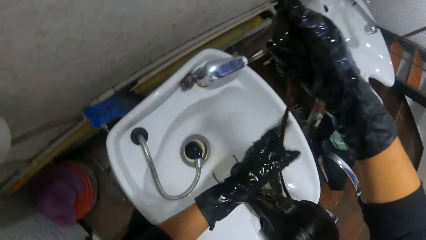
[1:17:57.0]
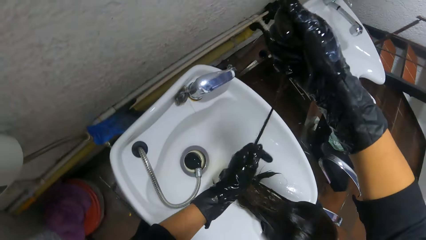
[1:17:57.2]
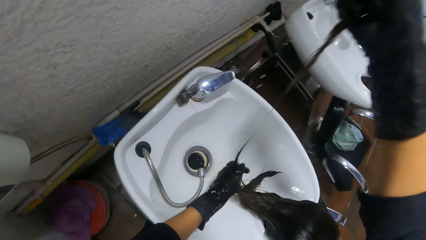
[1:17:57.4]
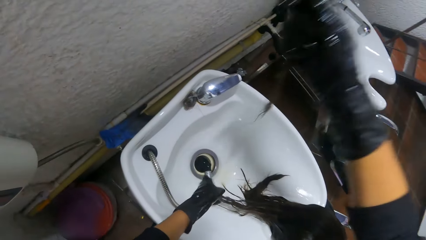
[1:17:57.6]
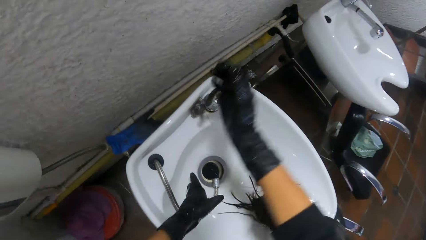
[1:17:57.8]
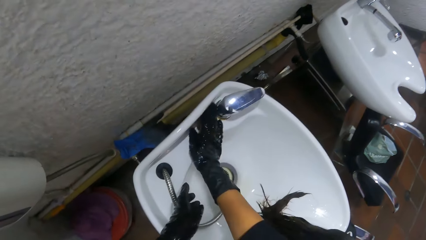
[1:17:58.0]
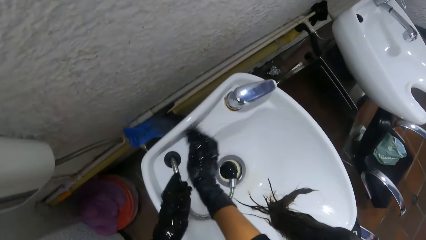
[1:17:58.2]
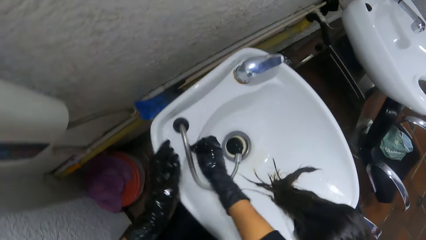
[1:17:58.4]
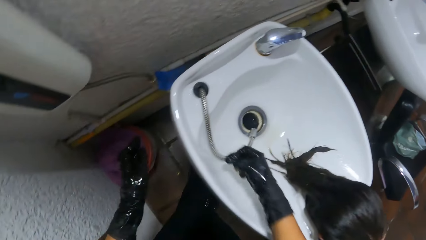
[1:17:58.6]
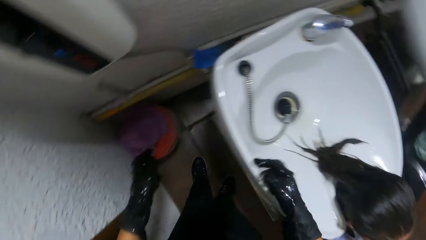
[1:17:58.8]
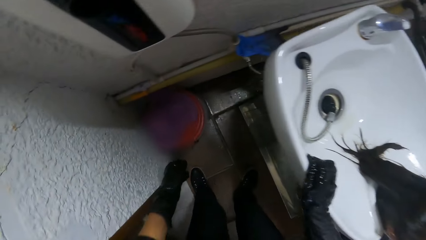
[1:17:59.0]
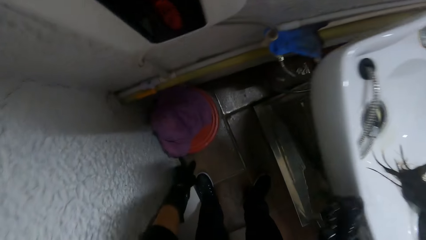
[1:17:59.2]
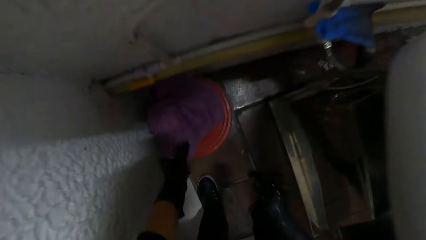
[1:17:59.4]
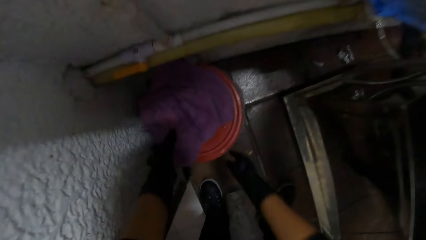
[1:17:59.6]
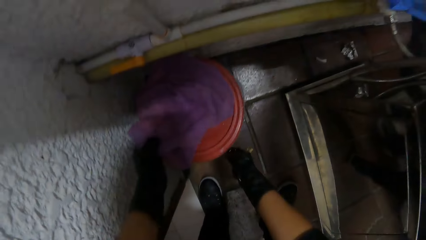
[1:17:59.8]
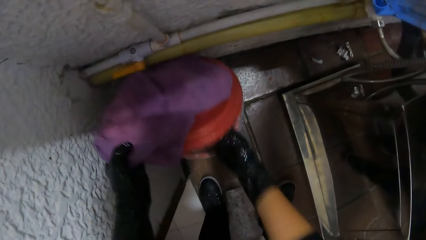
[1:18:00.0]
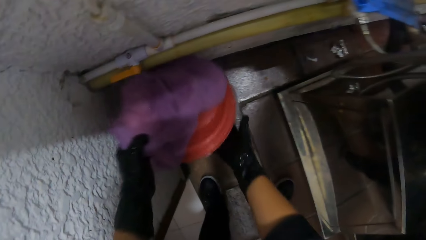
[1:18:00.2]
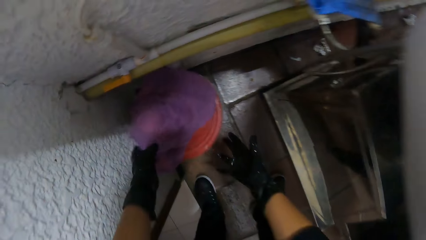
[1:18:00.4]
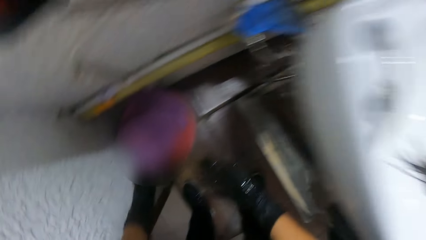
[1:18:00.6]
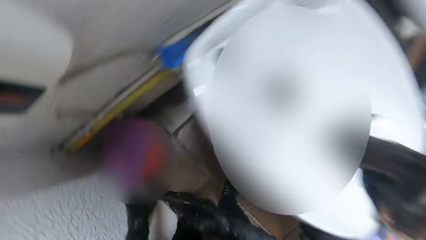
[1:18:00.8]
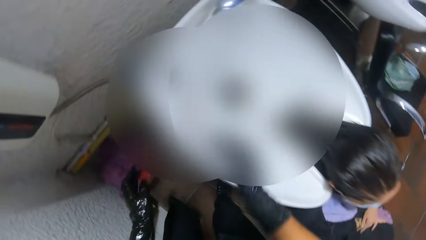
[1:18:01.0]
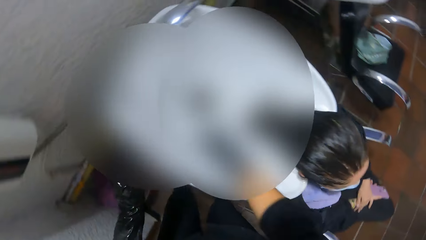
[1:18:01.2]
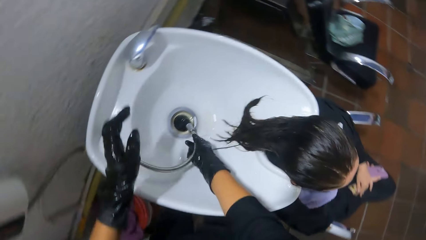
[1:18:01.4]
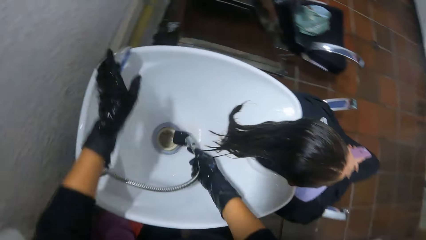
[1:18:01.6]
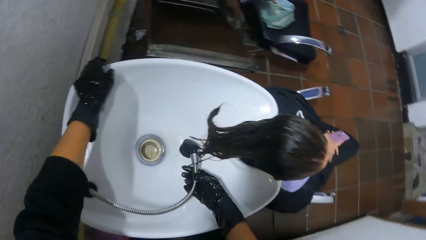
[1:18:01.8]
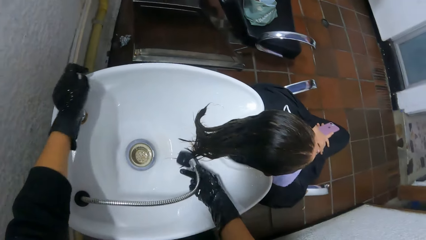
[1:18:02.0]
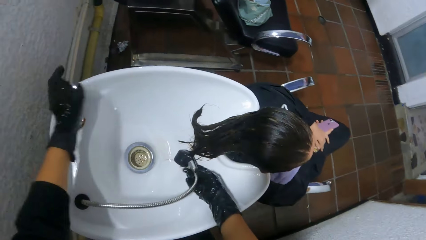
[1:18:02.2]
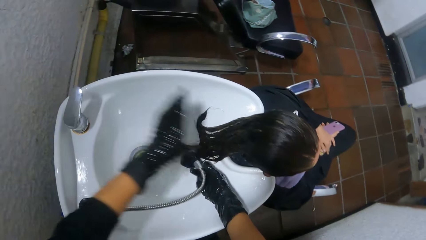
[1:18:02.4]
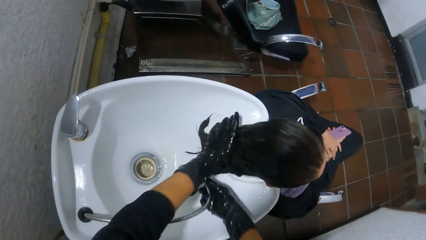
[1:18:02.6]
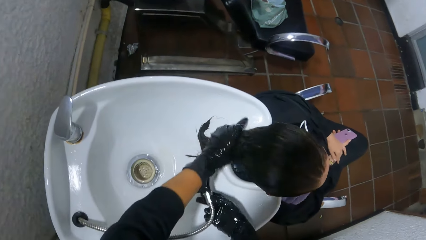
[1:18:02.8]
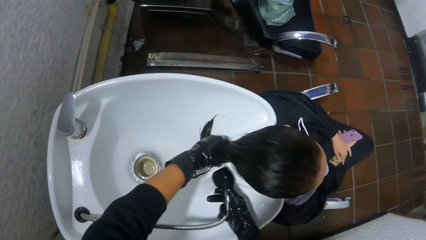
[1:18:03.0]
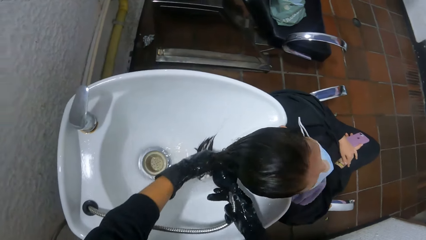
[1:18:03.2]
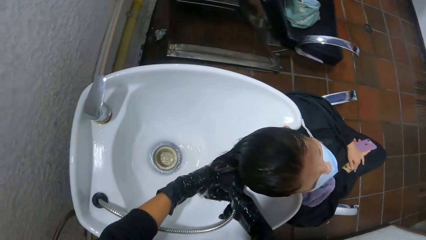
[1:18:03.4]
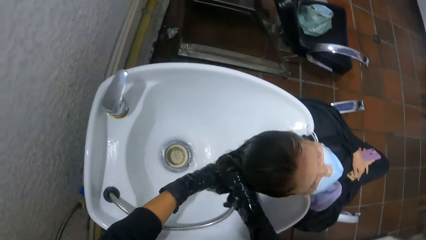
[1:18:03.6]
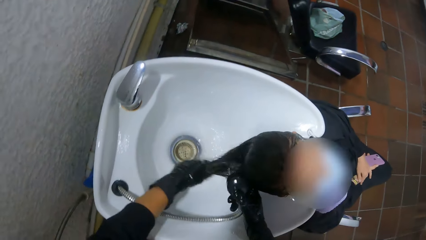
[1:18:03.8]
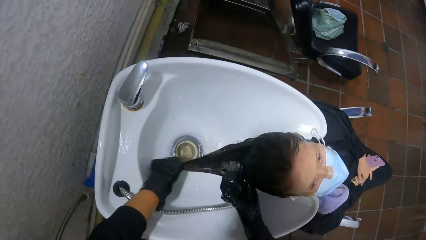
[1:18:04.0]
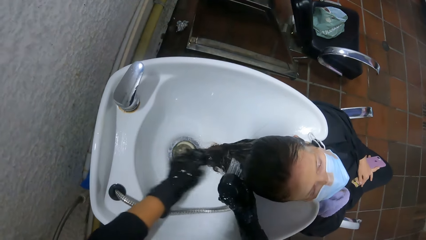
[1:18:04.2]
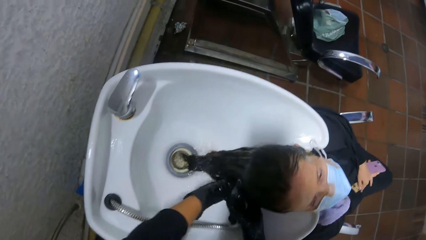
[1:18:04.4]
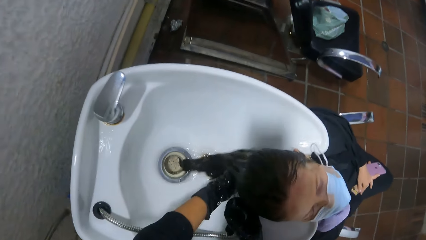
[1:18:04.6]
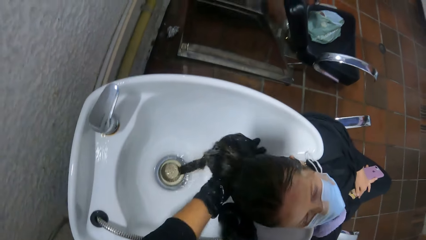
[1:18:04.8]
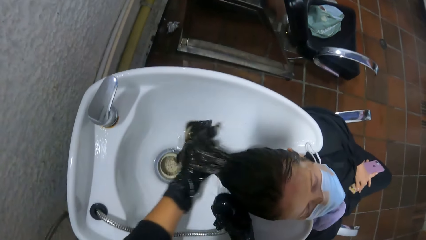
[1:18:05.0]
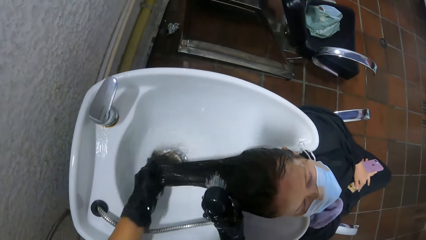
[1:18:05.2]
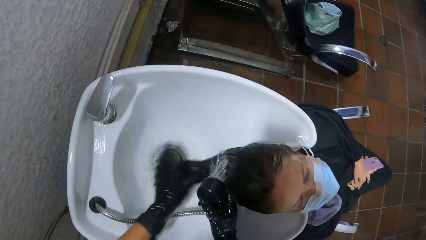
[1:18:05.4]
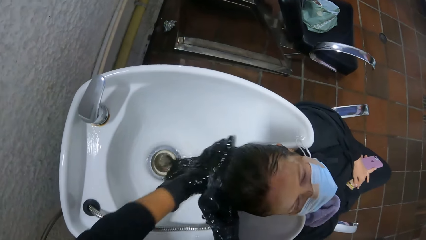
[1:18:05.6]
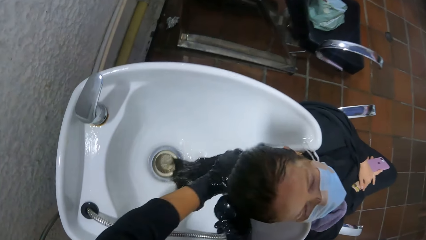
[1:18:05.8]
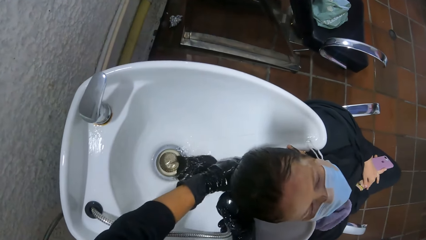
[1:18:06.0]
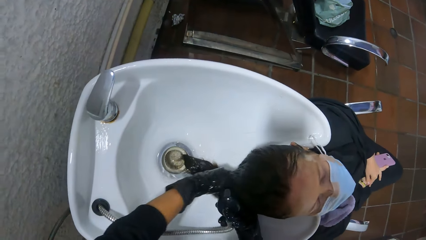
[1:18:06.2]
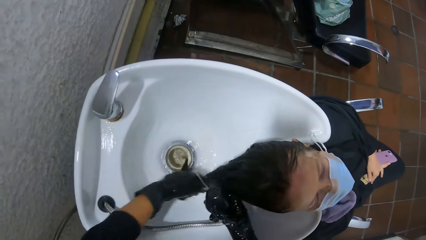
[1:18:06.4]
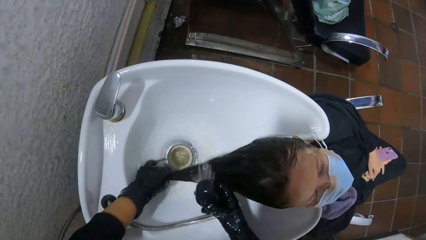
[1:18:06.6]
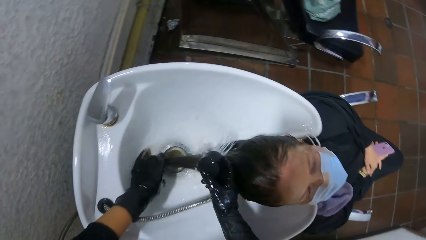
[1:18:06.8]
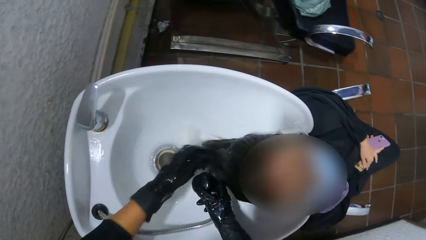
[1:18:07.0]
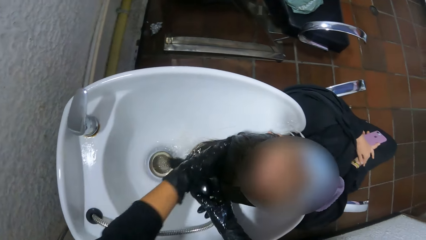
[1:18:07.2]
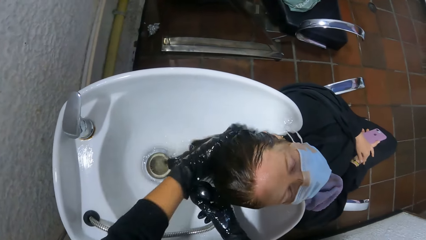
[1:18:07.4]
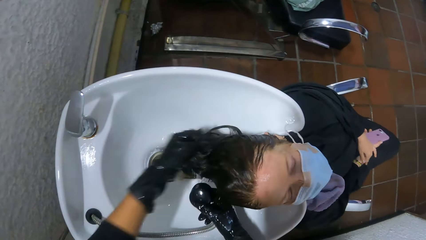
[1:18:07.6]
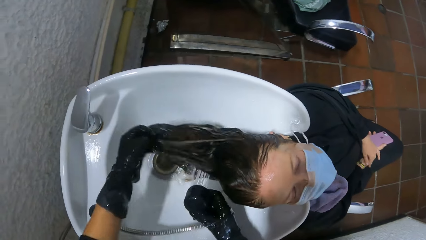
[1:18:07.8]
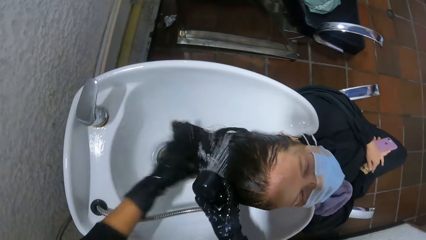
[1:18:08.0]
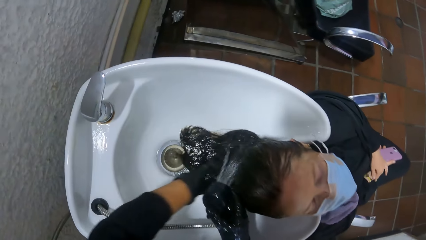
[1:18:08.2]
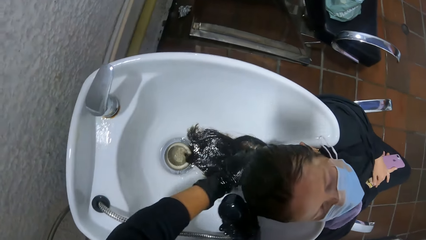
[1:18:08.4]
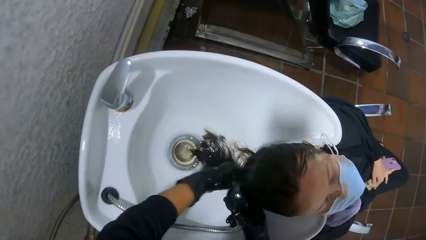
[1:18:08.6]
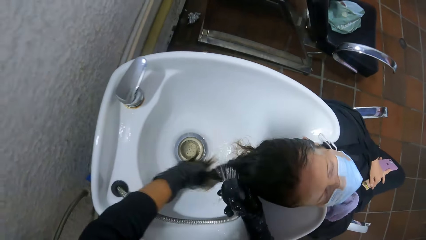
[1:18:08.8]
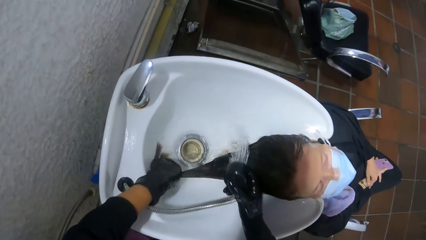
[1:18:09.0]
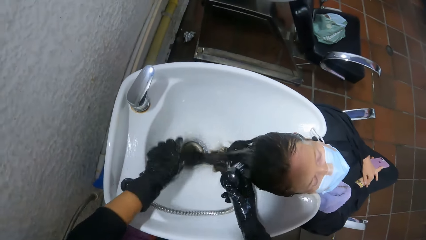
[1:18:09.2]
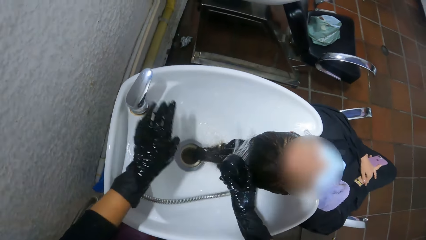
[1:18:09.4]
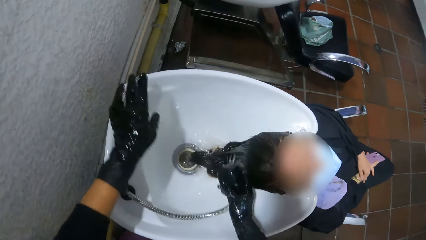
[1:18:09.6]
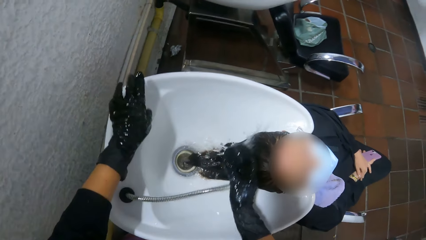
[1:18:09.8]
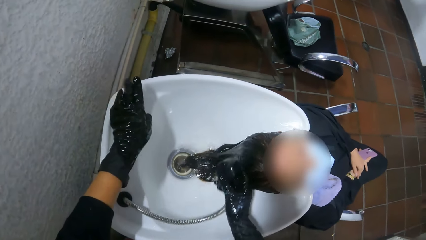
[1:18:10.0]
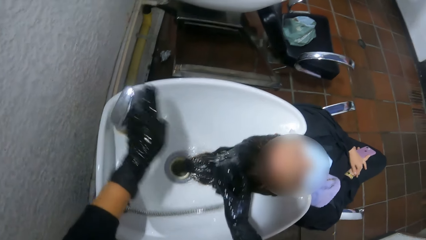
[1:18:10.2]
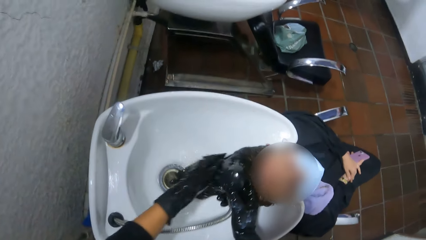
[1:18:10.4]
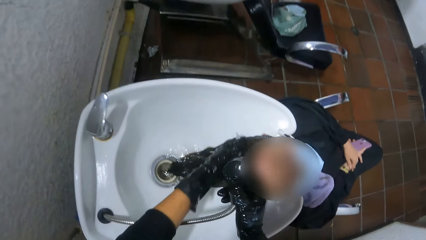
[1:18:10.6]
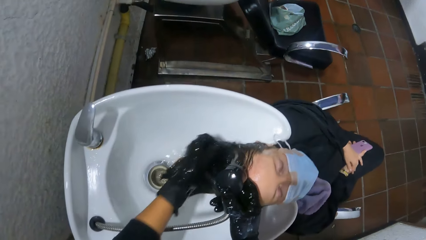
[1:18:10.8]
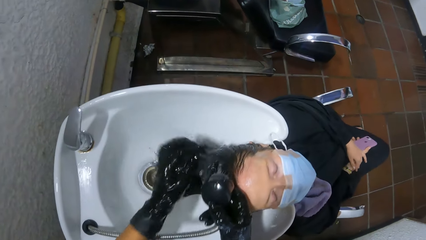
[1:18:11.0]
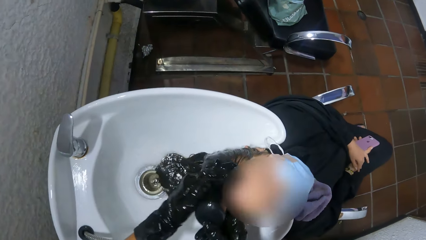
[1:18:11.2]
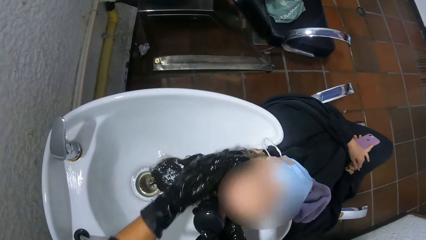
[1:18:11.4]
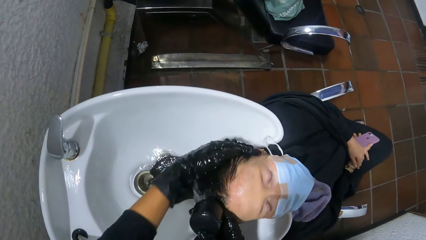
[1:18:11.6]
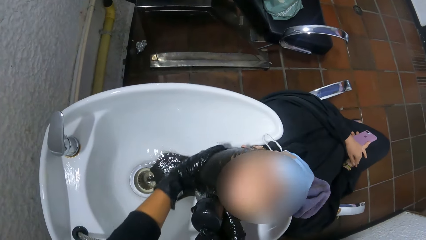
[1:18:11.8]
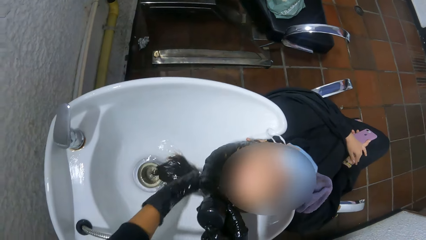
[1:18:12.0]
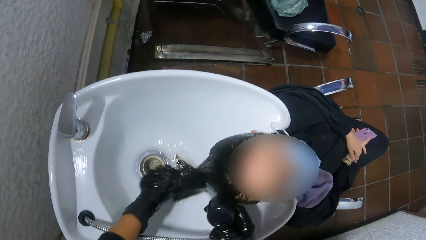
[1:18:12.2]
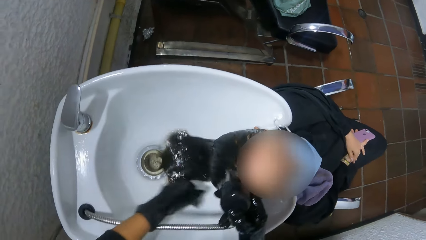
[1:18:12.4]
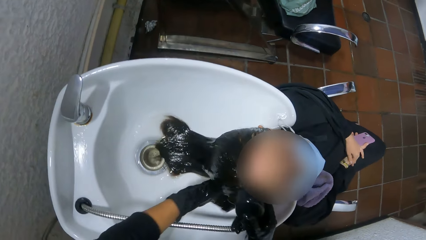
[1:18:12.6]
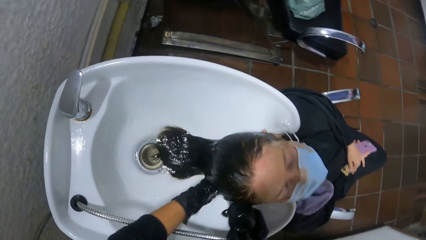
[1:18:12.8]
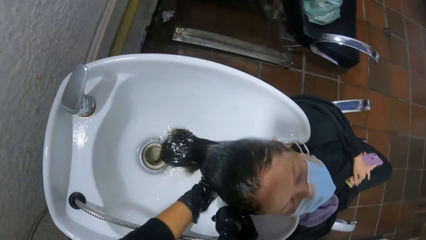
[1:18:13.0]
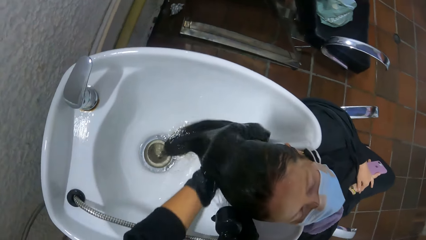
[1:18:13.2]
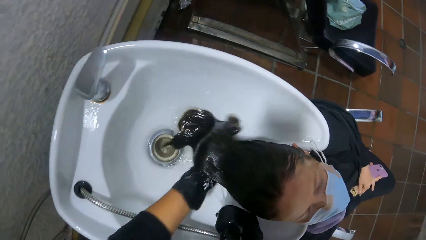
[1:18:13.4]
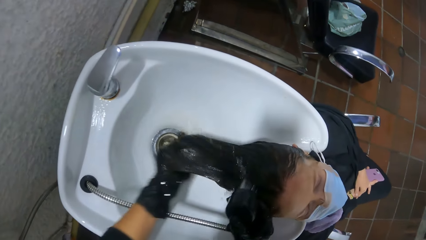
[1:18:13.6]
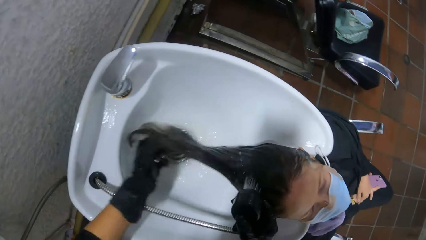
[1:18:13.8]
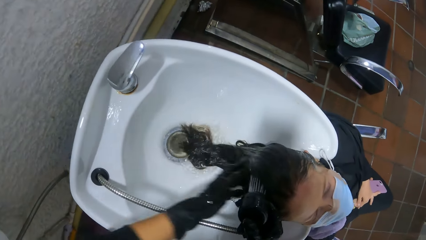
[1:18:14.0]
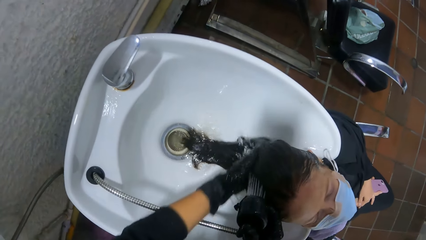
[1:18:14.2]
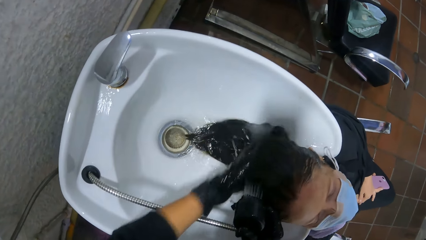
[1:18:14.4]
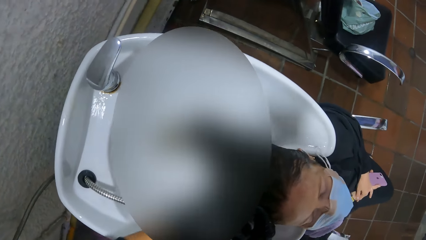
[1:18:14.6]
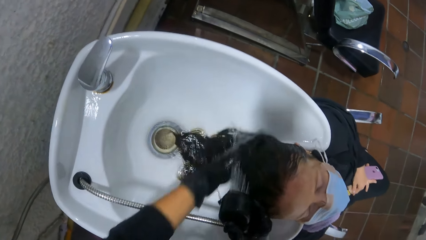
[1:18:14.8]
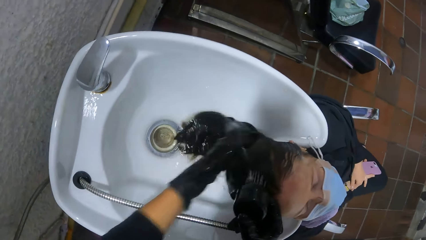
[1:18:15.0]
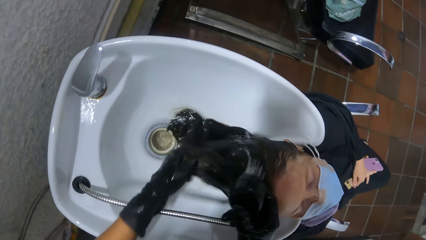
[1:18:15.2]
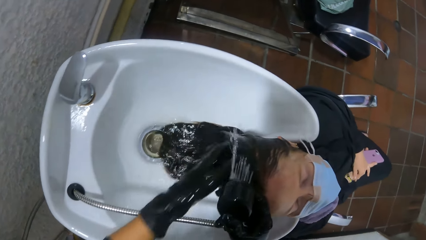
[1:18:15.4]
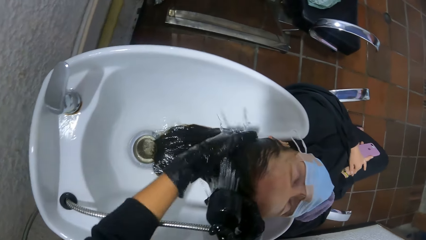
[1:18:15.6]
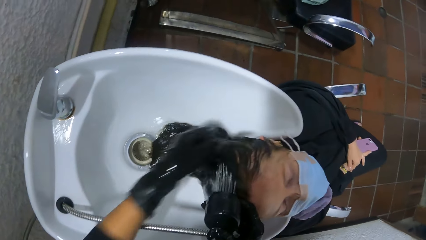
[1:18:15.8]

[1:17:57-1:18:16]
The camera wearer detaches part of the woman's hair with both hands. She picks up a hair fragment on the sink with her right hand. She pulls the hair. She opens a bin on the floor with her left hand. She disposes of the hair in her right hand in the bin on the floor. She picks up the tap hose in the sink with her right hand. She turns on the tap on the sink with her left hand. She grabs the woman's hair with her left hand. She rinses the woman's hair in the sink with her left hand with the tap hose in her right hand. She regulates the tap on the sink with her left hand. She closes the tap. She rinses the woman's hair in the sink with her left hand with the tap hose in her right hand.
